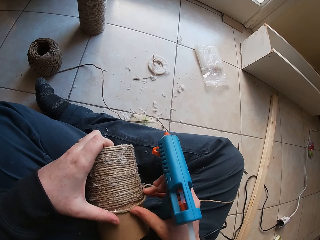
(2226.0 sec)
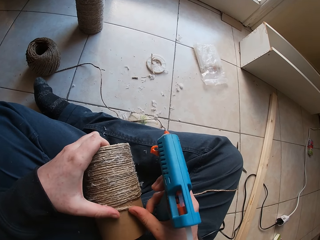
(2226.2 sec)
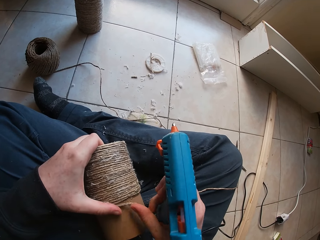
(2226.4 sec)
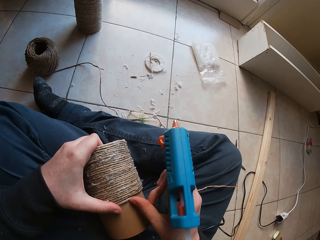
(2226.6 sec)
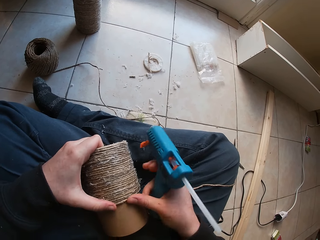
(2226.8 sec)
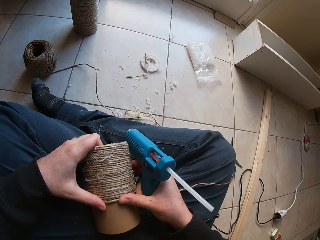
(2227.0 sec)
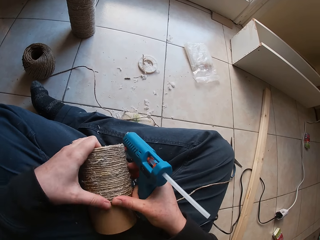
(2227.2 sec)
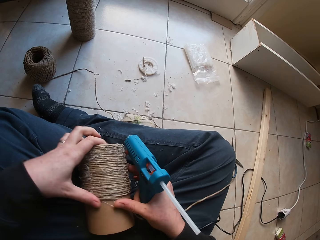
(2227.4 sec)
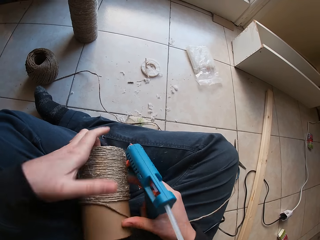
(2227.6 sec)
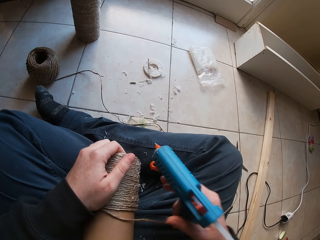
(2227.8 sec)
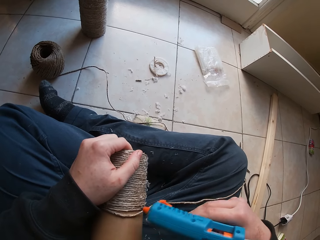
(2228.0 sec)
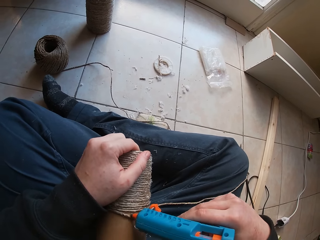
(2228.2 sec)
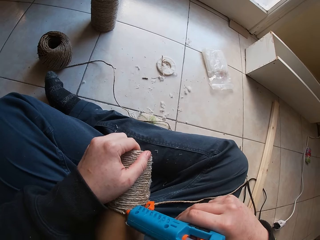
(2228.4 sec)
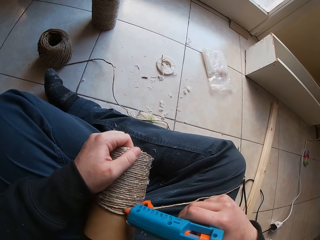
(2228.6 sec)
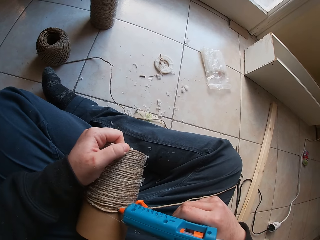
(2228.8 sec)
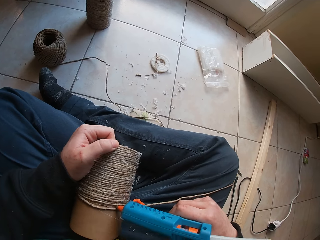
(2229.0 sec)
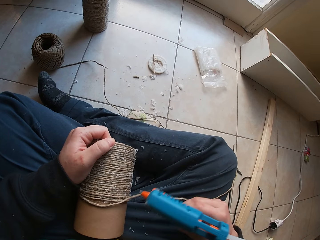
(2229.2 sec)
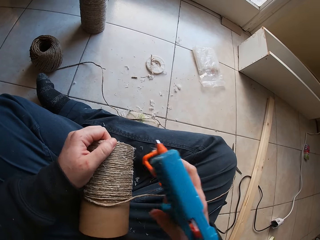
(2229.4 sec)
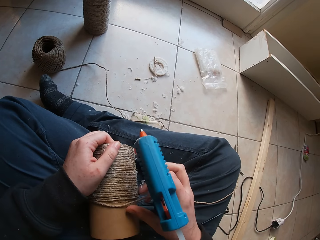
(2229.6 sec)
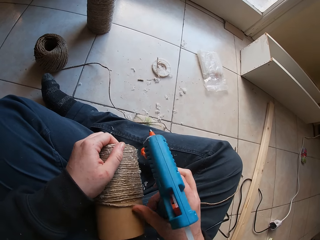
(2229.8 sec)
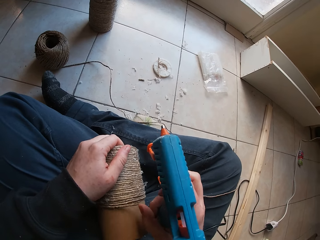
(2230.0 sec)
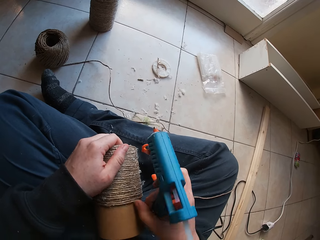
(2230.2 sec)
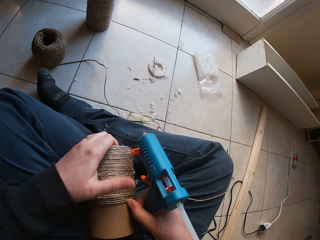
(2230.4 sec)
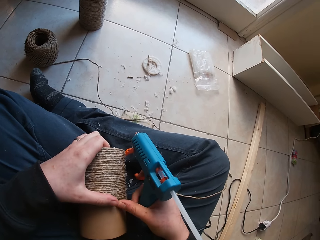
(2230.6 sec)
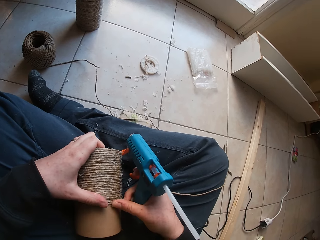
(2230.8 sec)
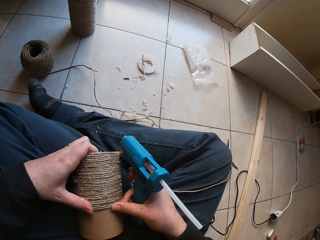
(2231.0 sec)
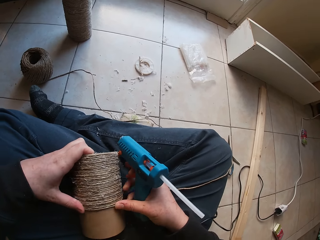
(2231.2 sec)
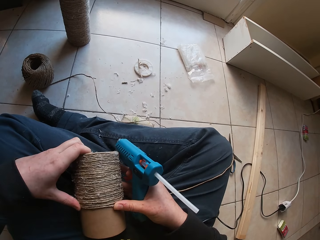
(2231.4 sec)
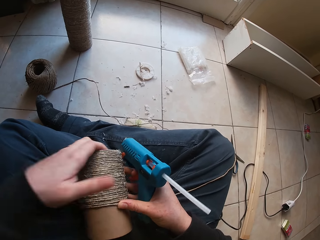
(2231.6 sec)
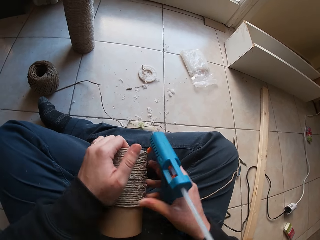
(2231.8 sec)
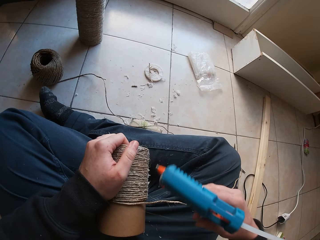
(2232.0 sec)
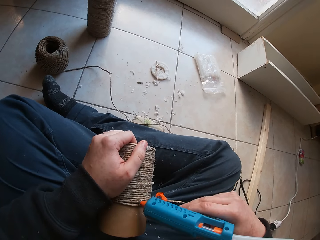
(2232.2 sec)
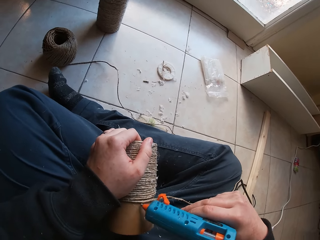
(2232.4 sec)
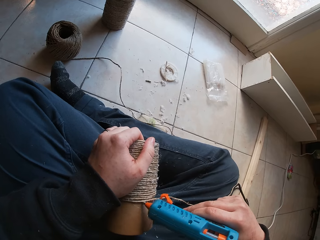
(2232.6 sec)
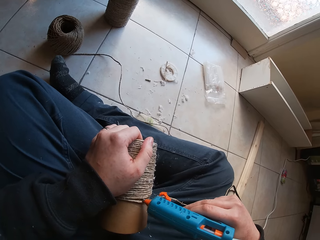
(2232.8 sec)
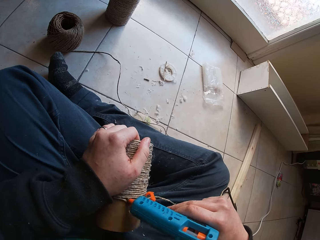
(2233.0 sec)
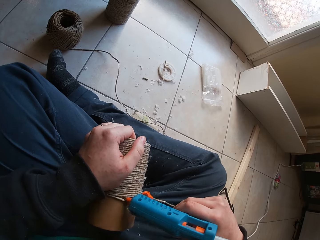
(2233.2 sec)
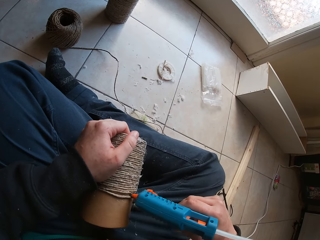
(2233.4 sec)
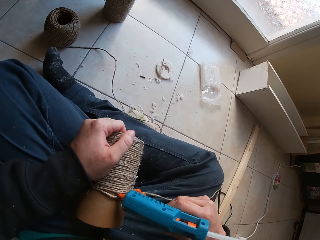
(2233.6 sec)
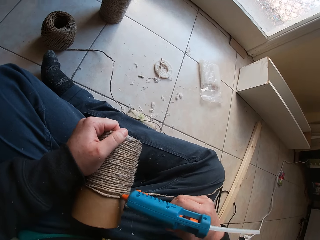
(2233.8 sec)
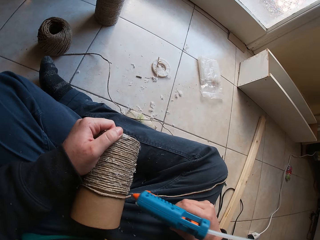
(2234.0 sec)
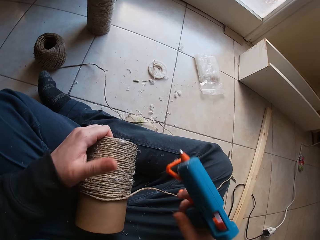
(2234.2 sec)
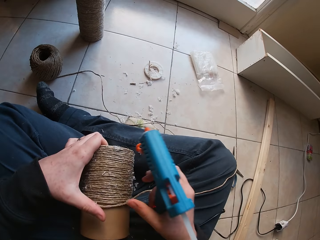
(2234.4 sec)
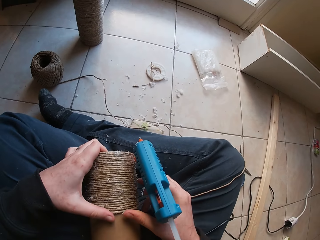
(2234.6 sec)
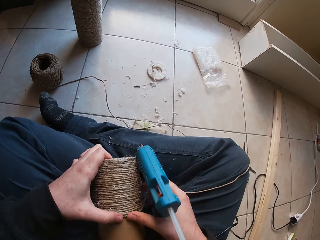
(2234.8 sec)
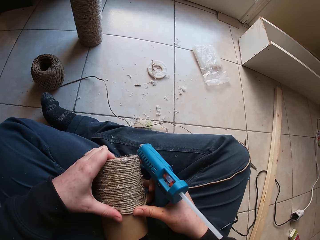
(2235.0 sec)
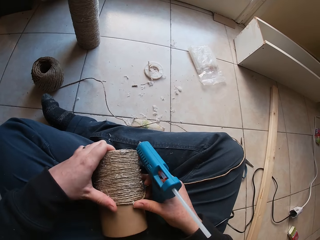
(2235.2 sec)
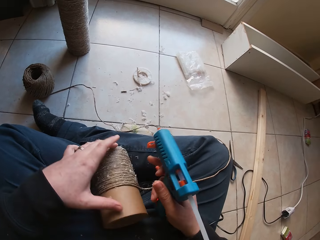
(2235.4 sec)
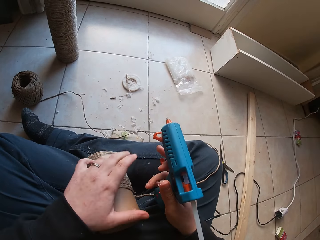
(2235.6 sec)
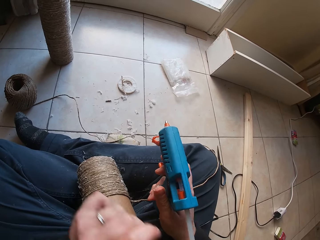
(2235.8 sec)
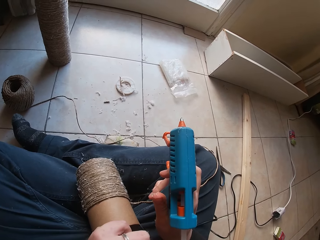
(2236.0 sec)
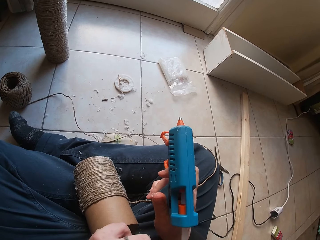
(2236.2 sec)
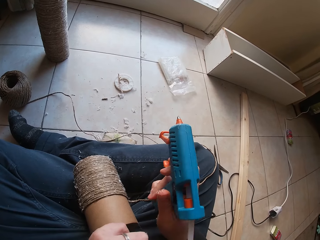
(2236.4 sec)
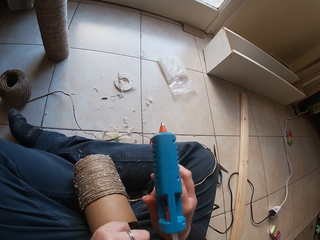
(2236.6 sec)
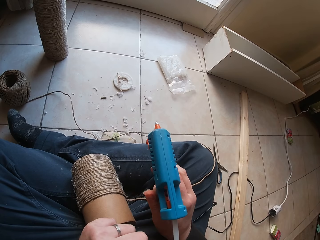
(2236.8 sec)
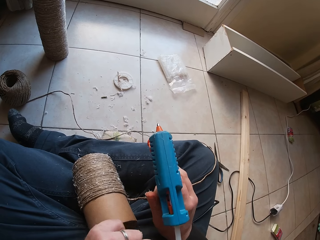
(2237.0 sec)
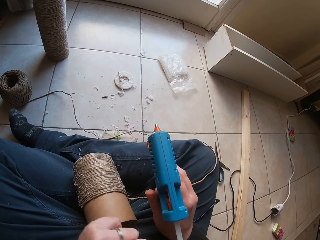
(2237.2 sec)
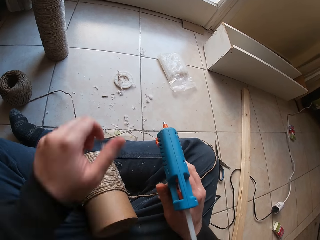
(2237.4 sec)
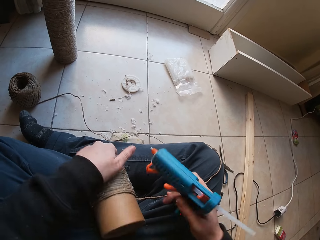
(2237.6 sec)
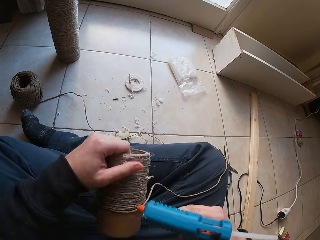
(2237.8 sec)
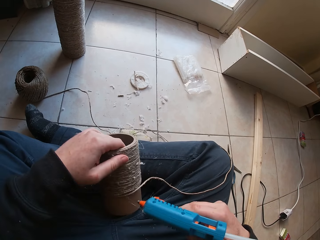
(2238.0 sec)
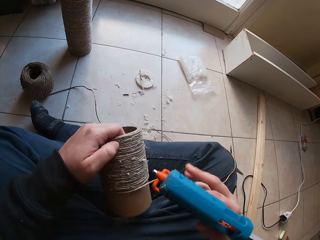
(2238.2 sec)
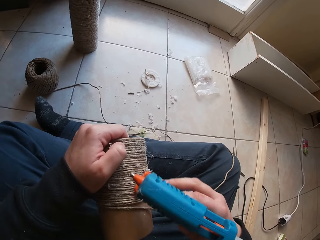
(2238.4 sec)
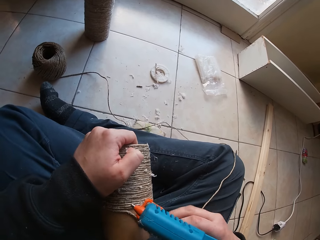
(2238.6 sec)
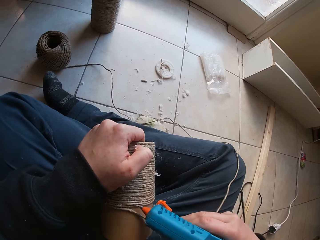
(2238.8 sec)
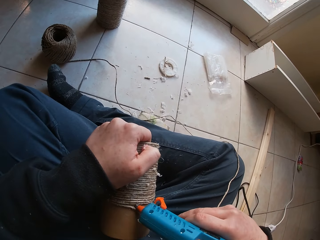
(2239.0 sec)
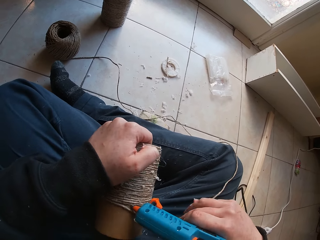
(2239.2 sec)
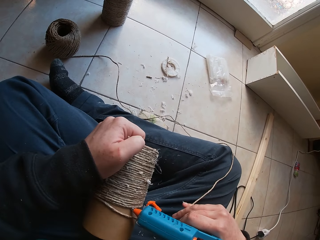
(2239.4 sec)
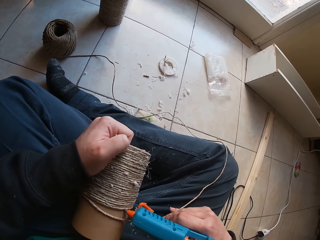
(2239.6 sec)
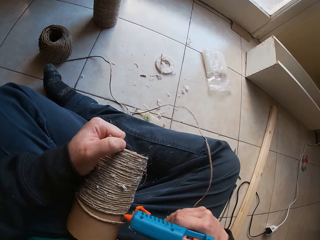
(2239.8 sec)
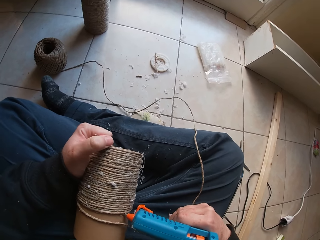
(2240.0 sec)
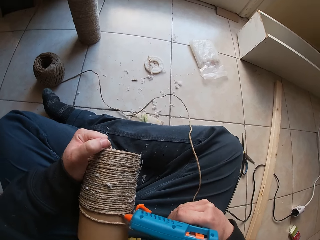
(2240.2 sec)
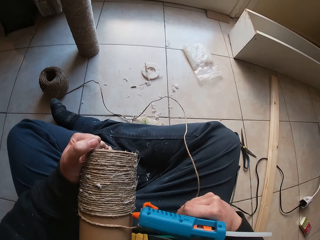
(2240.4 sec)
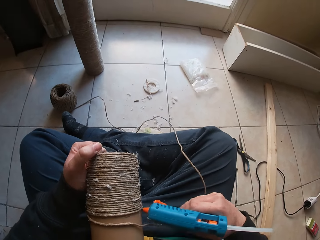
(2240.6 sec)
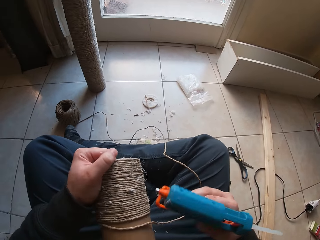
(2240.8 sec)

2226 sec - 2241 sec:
The camera wearer glues the rope to the paperboard tube with both hands. She applies glue on the paperboard tube in her left hand with the glue gun in her right hand. She glues the rope to the paperboard tube with her right hand. She glues the rope to the paperboard tube with both hands. She applies glue on the paperboard tube in her left hand with the glue gun in her right hand. She glues the rope to the paperboard tube with both hands. She drops the paperboard tube from her left hand on her legs. She adjusts the glue stick on the glue gun. She holds the paperboard tube with her left hand. She applies glue on the paperboard tube in her left hand with the glue gun in her right hand.

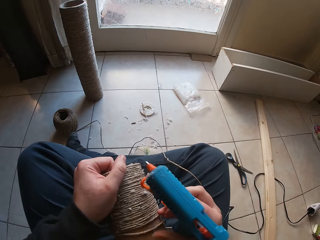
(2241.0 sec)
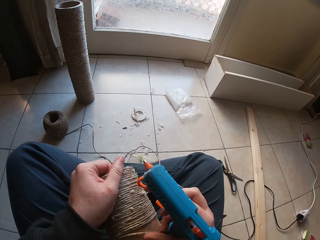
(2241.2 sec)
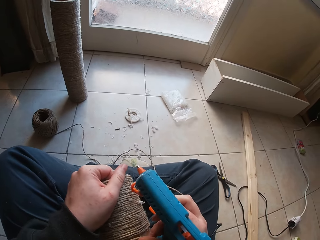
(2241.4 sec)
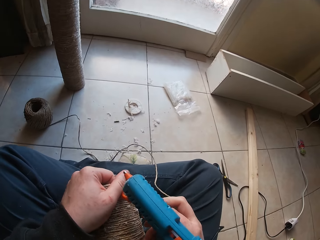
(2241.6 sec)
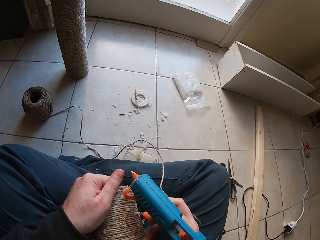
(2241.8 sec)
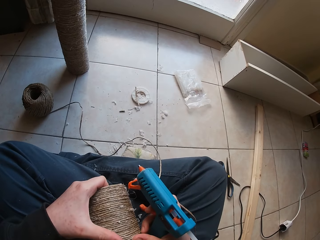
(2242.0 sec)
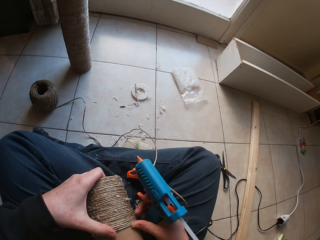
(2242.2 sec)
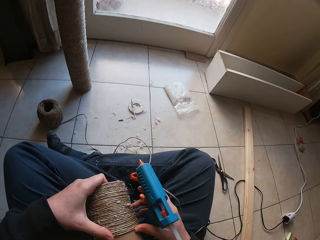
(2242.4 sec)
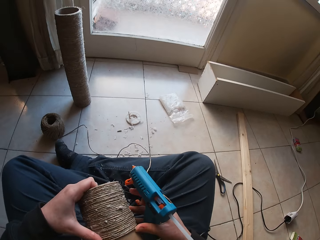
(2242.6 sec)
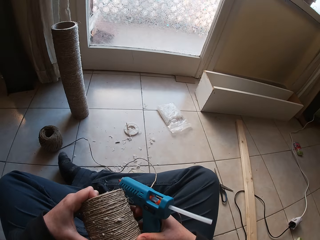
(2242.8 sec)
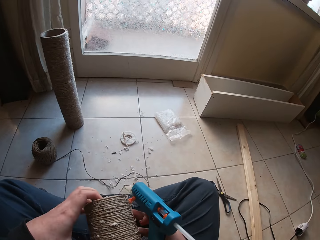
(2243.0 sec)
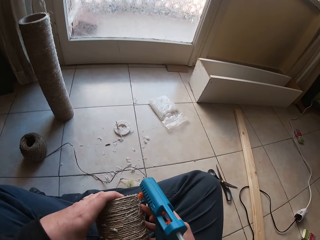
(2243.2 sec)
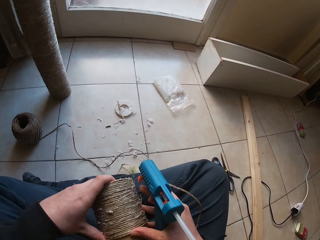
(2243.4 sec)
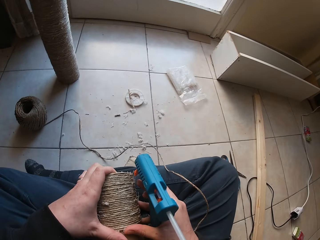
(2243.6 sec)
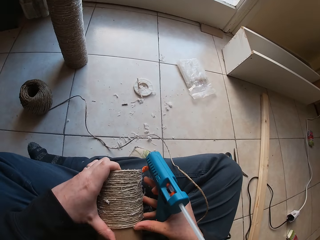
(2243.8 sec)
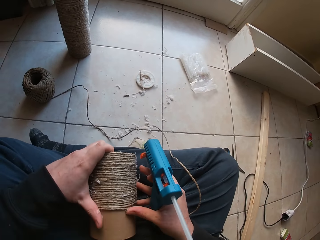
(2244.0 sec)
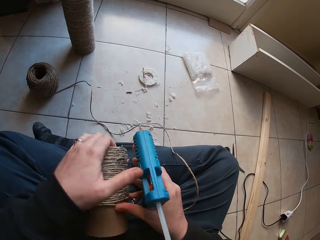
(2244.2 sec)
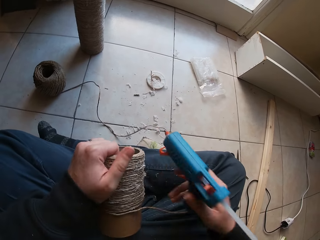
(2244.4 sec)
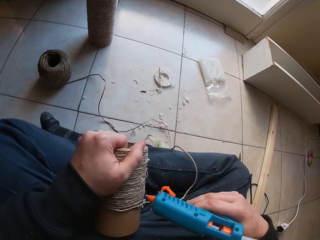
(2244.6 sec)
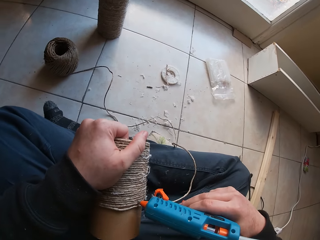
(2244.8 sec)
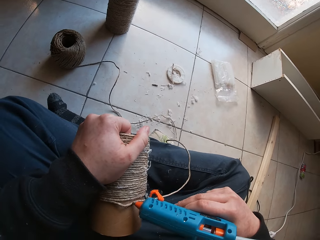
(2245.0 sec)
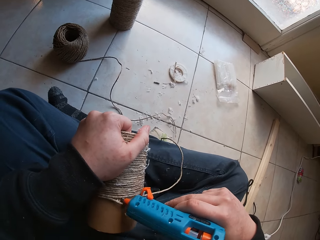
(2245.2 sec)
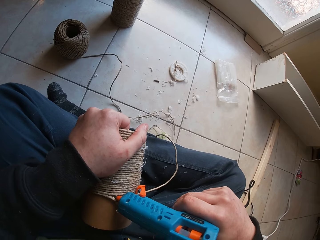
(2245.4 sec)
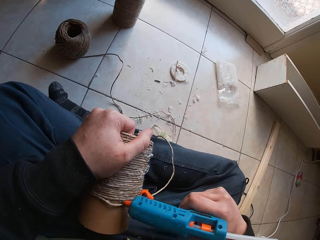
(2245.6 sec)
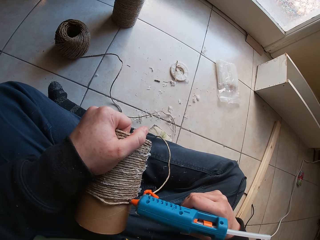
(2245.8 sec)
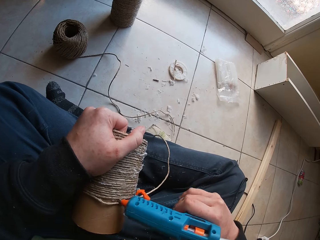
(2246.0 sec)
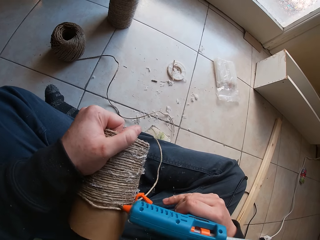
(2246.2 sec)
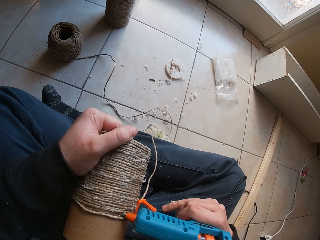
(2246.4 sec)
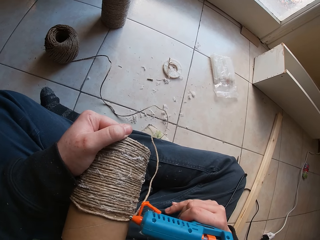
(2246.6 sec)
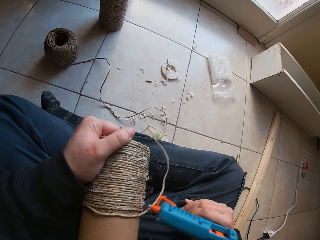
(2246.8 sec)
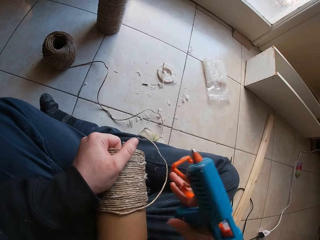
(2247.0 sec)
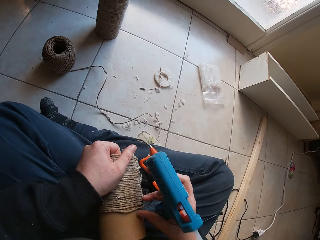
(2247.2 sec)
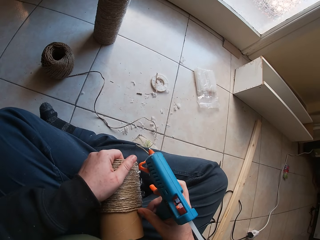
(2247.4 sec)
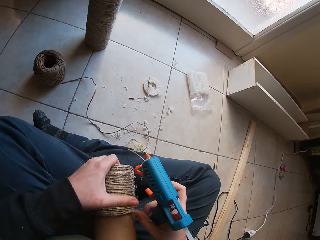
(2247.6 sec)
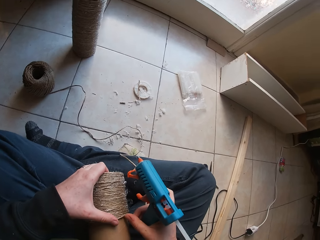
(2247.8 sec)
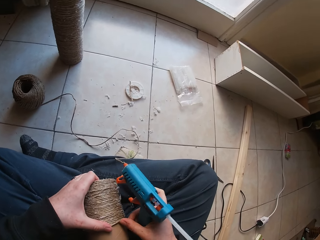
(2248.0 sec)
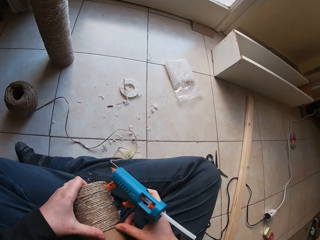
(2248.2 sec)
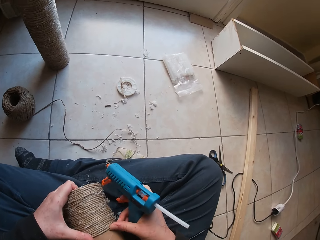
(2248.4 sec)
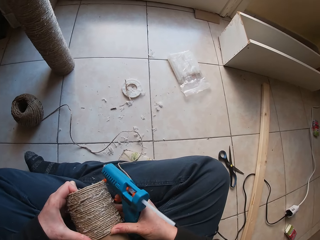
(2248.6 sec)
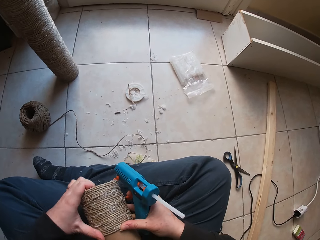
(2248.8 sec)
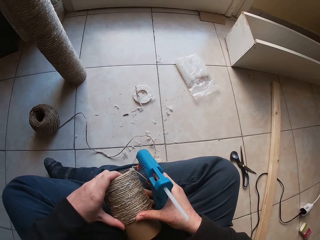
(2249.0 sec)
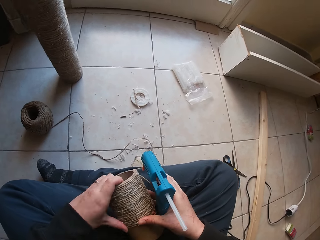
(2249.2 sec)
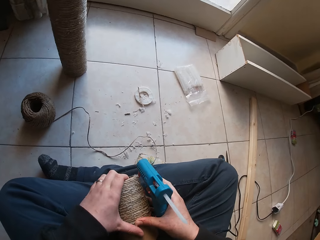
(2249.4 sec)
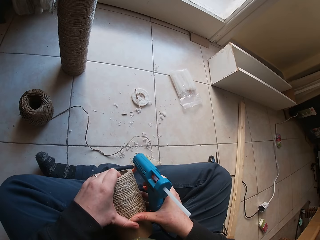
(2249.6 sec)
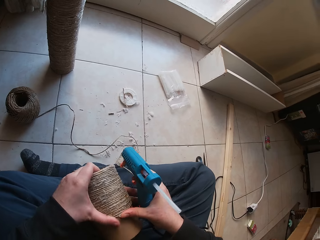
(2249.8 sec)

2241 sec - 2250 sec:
The camera wearer glues the rope to the paperboard tube with both hands. She applies glue on the paperboard tube in her left hand with the glue gun in her right hand. She glues the rope to the paperboard tube with her right hand. She glues the rope to the paperboard tube with both hands.
